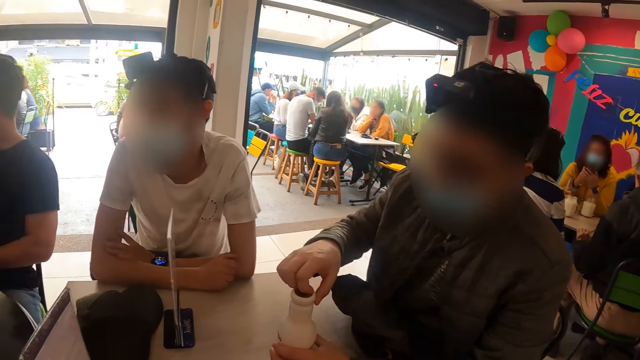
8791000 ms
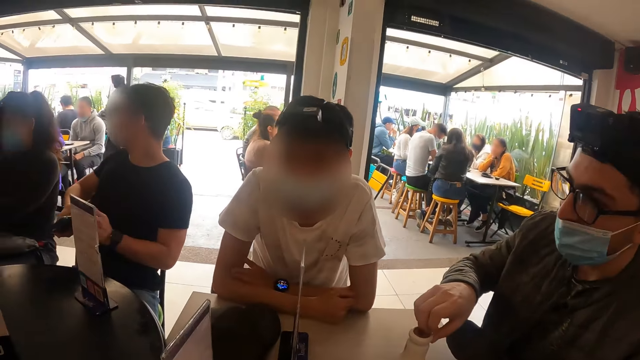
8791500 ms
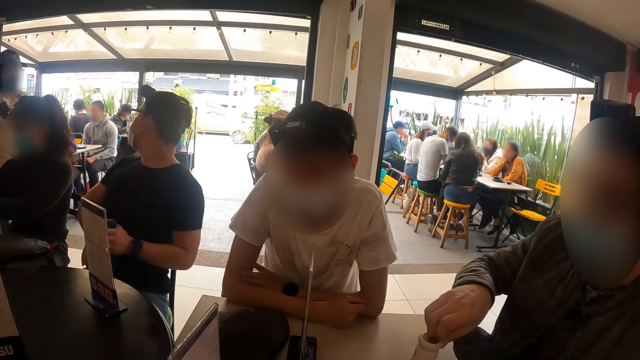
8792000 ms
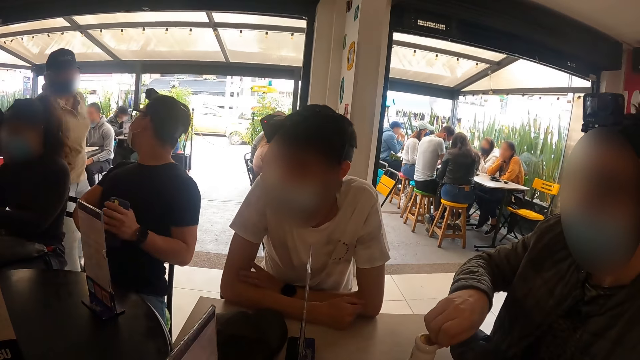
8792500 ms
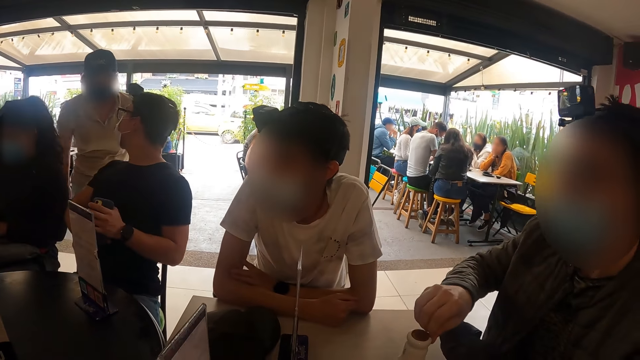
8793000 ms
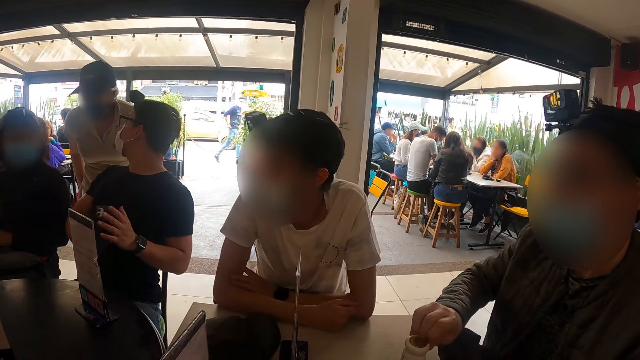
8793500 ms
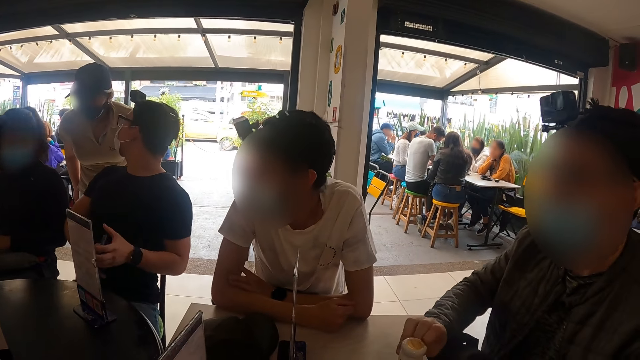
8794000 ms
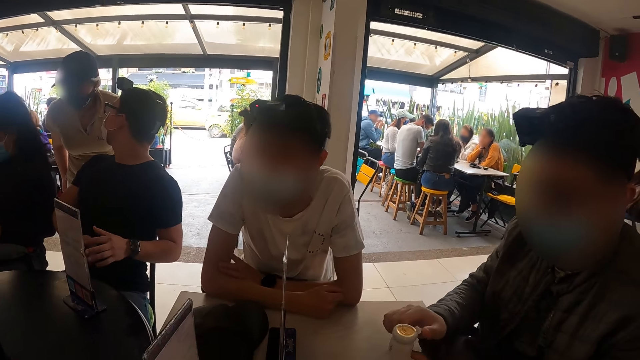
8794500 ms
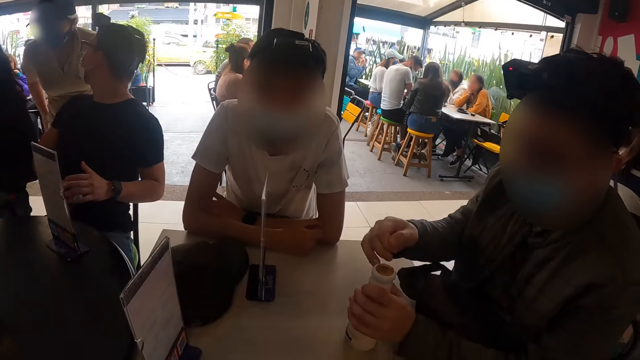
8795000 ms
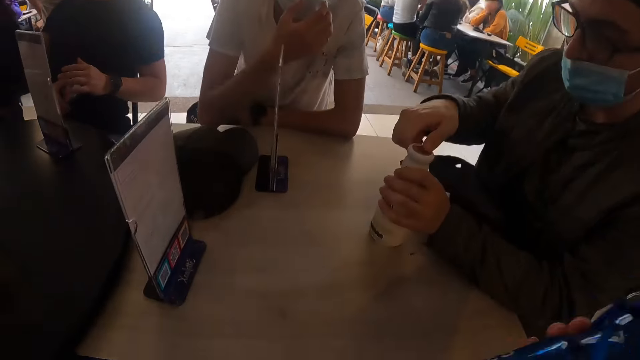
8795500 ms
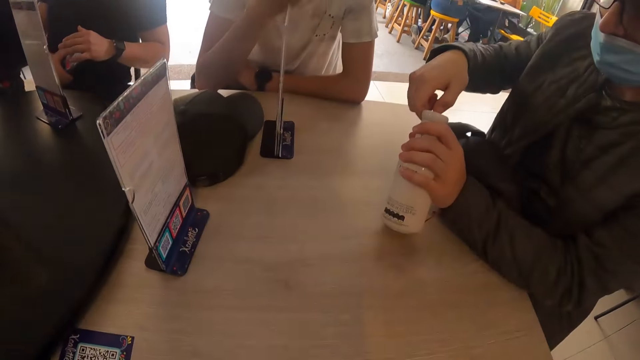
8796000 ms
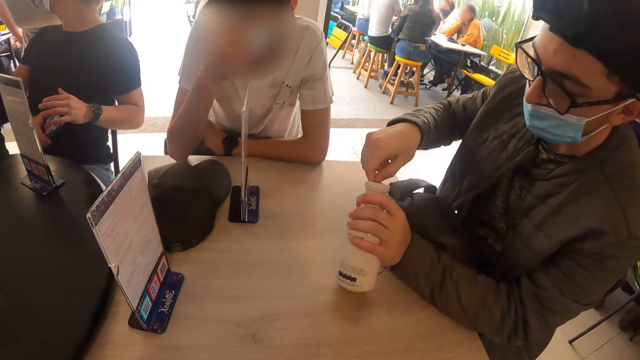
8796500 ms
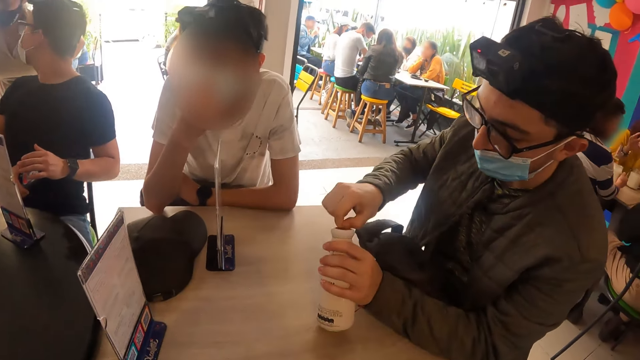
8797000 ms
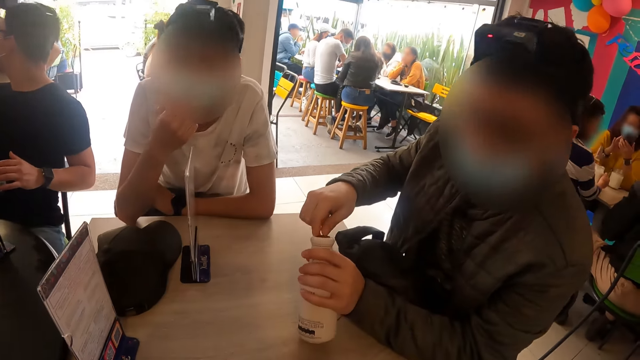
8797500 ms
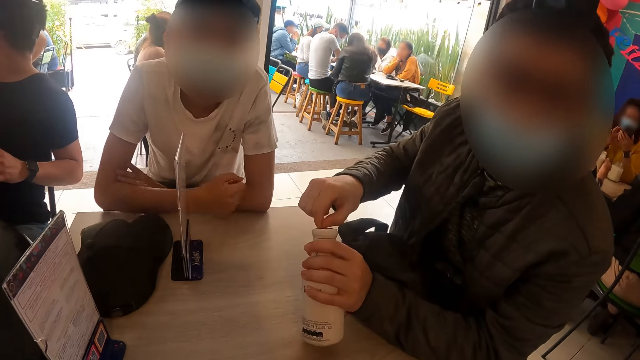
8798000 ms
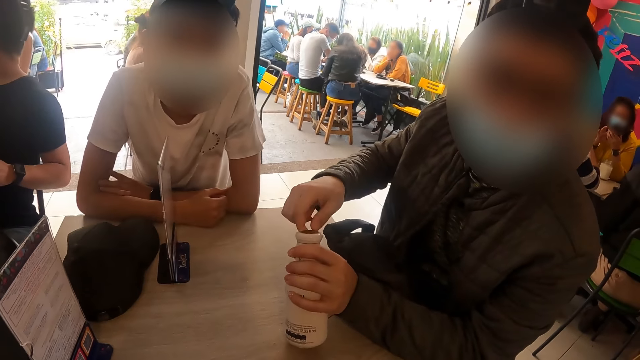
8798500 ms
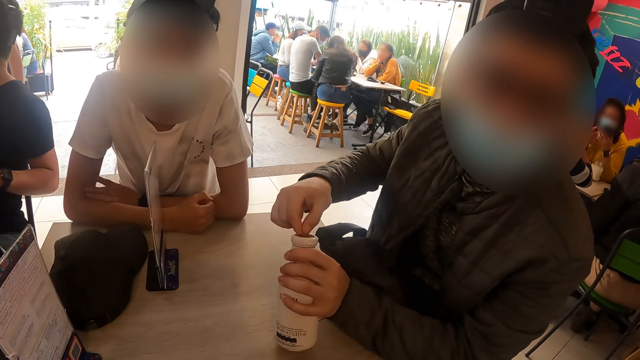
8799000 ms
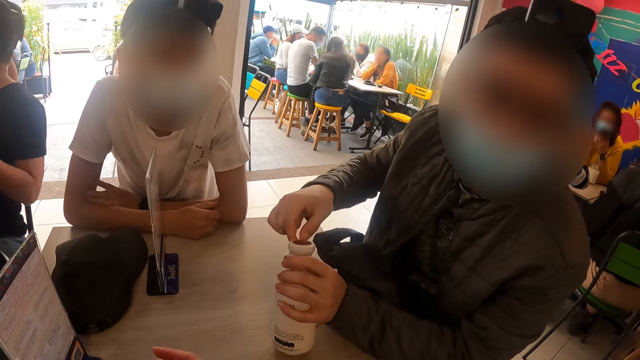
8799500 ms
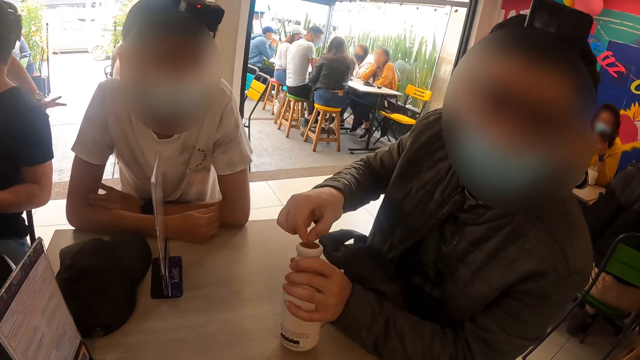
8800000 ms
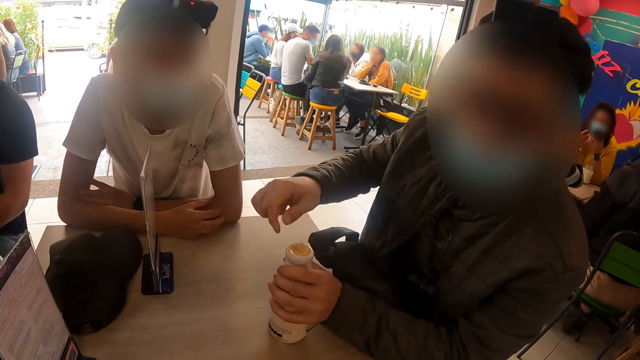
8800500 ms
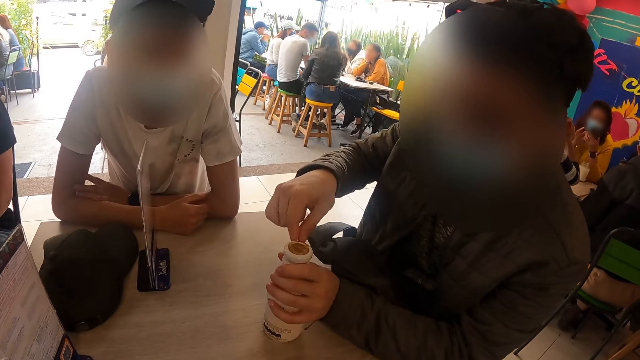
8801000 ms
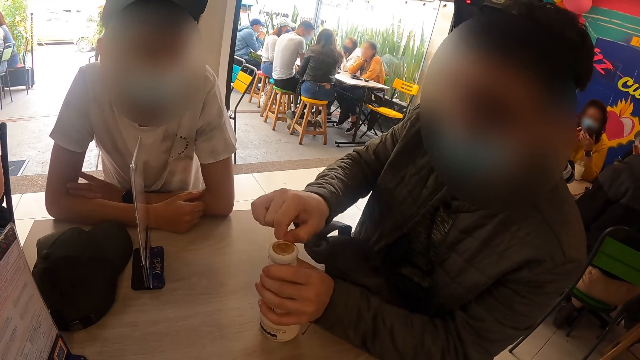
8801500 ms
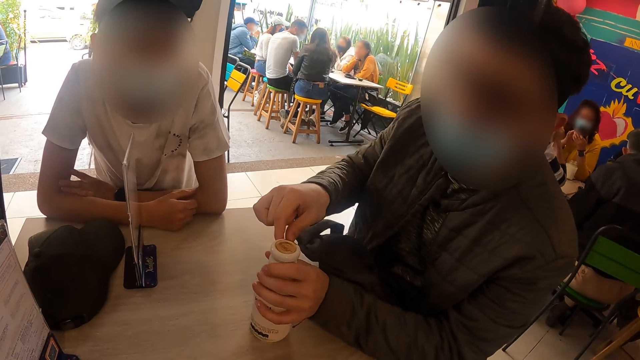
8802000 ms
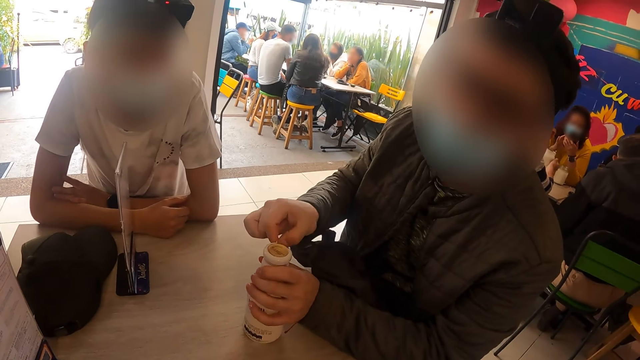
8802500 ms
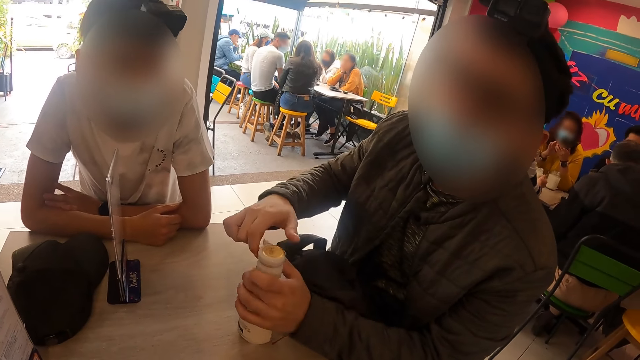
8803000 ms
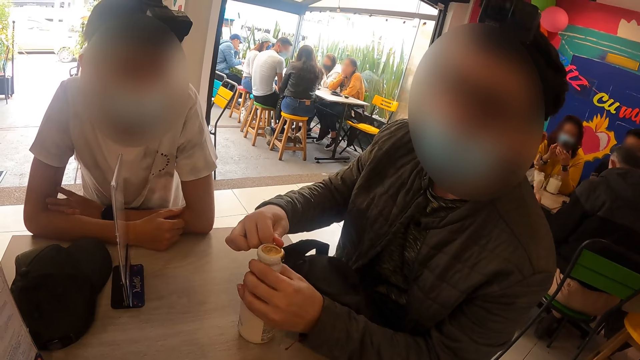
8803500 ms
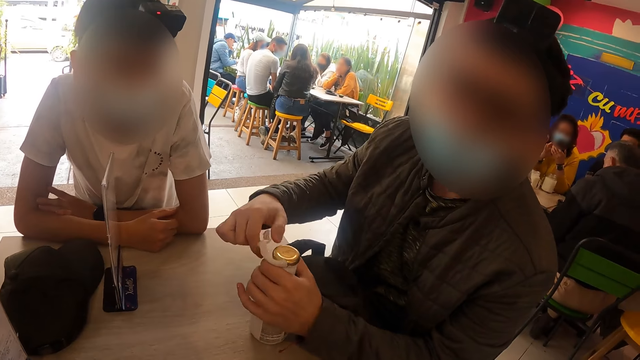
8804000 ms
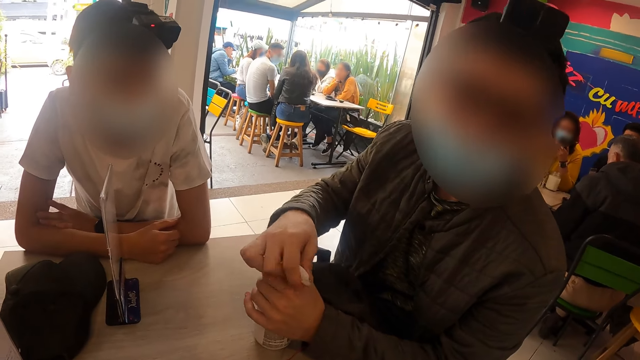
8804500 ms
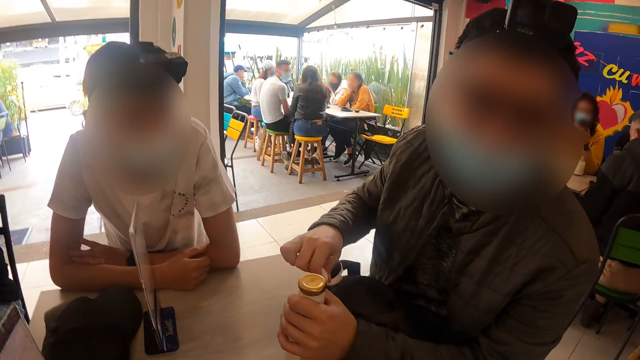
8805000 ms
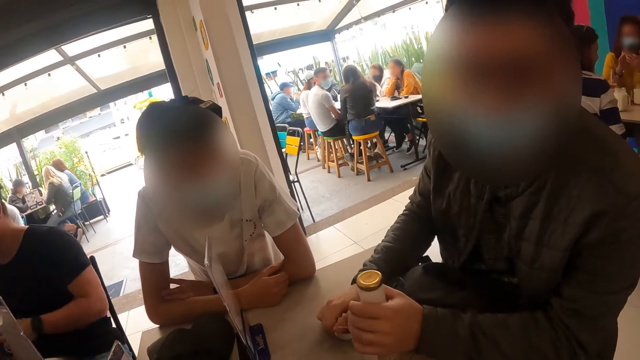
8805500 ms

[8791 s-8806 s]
A man opens the bottle. Another man peels some plastic from the lid of the bottled drink. Another man touches his face with his right hand. The first man nods his head, and opens the bottle paper.

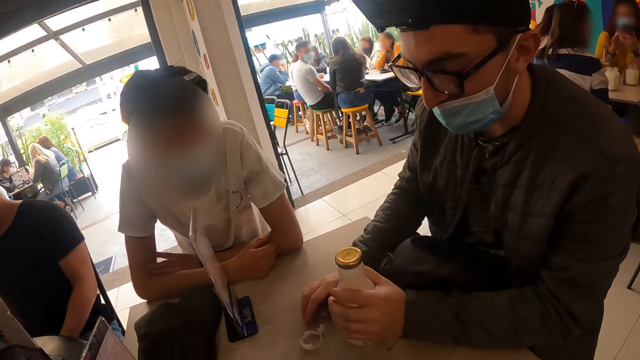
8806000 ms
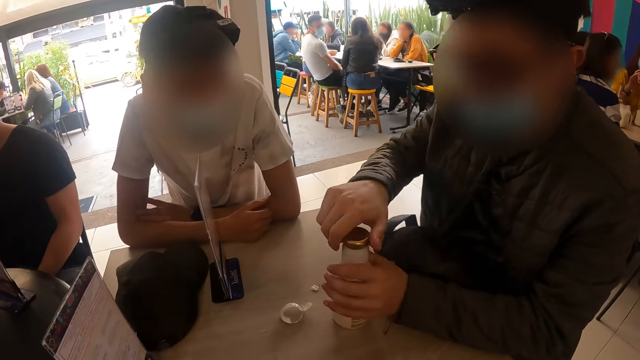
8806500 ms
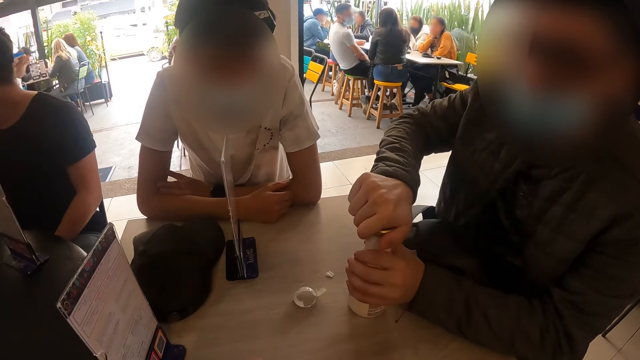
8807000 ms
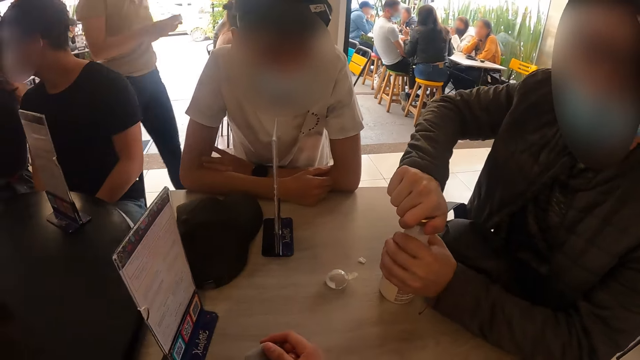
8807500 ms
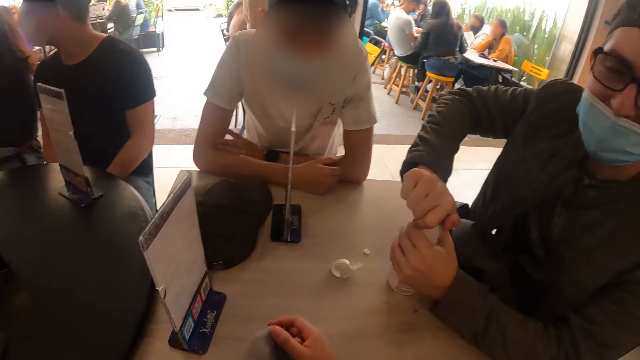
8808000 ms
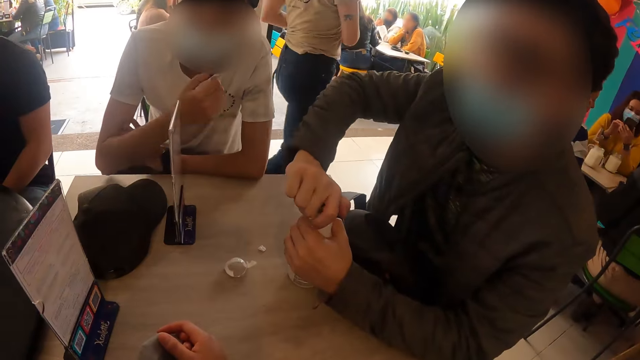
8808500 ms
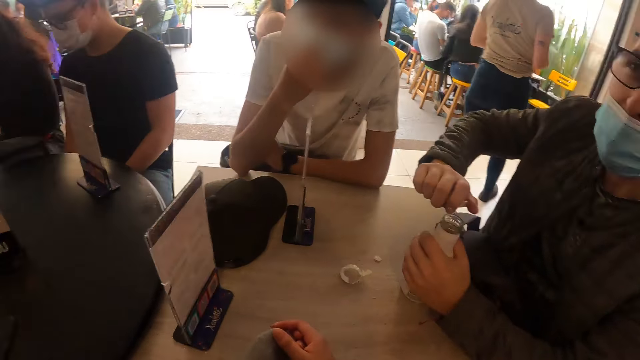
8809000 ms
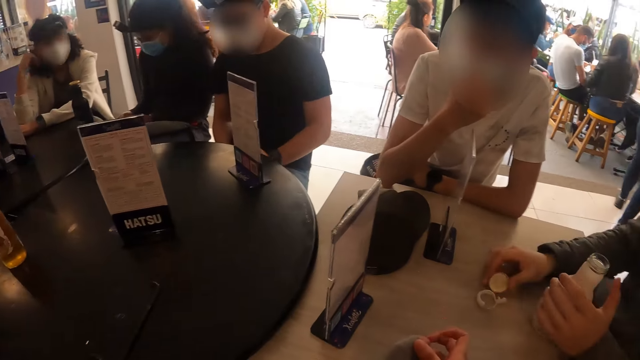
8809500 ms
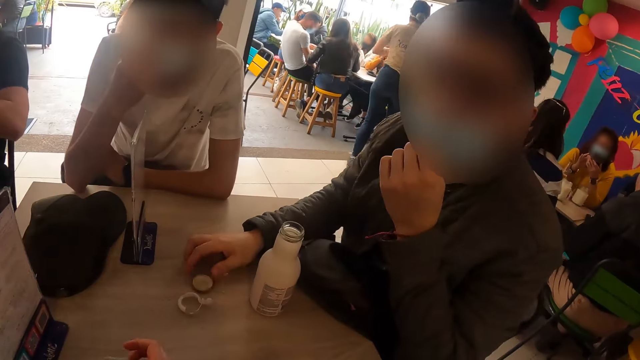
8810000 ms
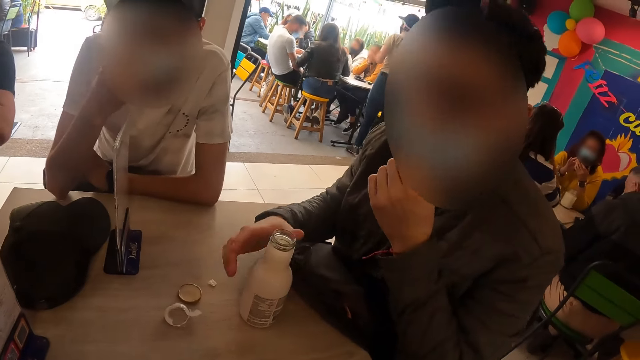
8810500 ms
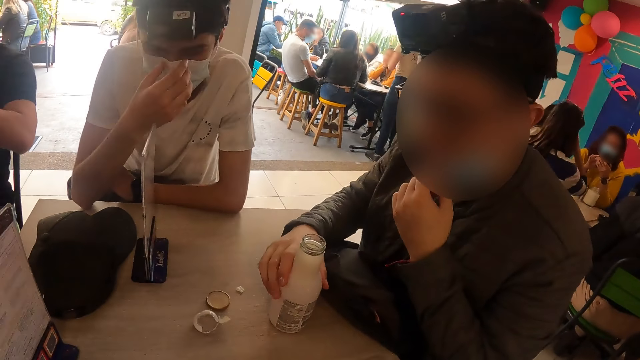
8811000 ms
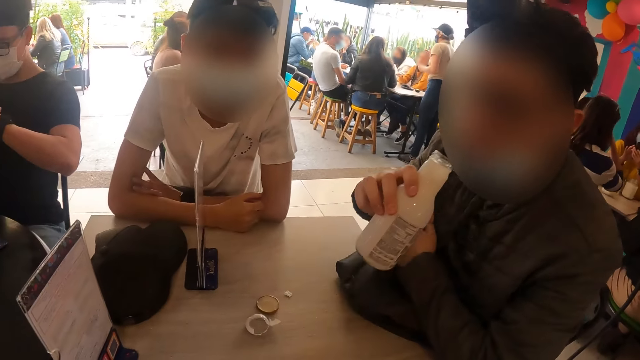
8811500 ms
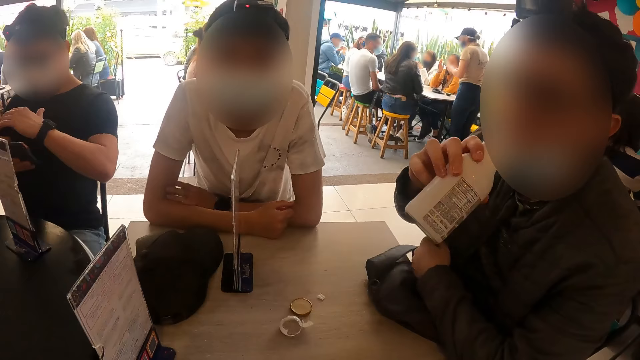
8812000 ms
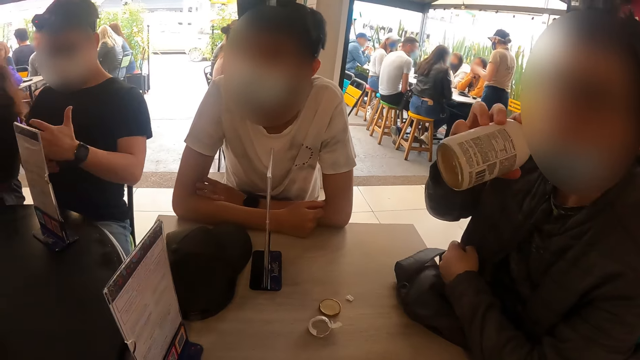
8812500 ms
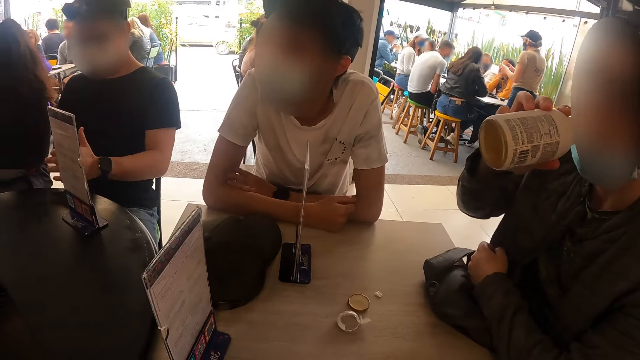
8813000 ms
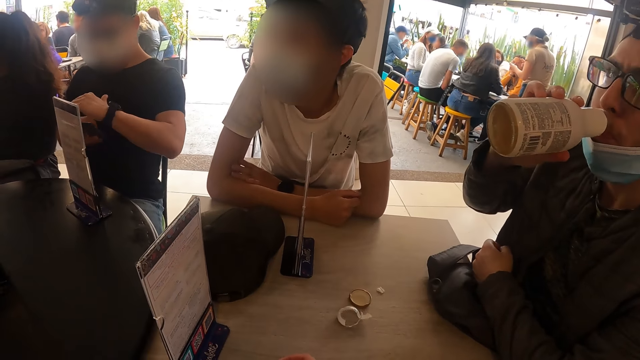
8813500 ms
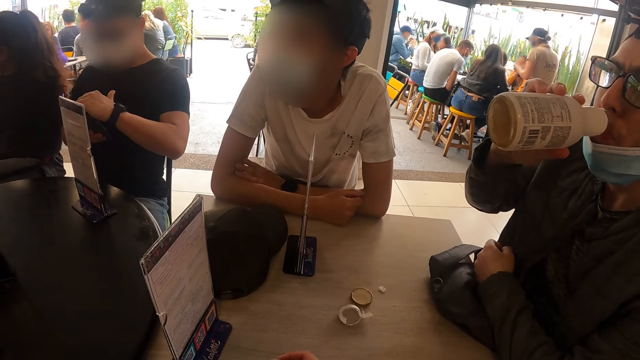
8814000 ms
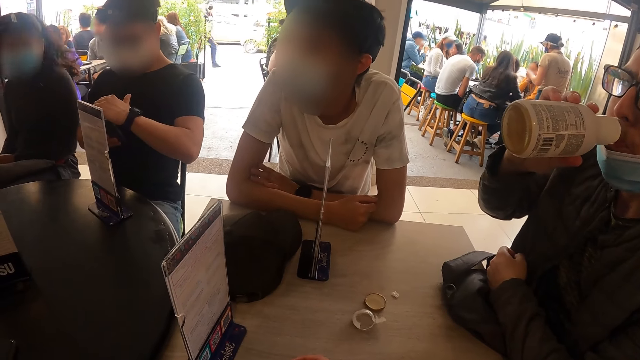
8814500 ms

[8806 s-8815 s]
A man opens the bottled drink with his right hand. He adjusts his nose mask with his right hand, and places the lid of the bottled drink in his right hand on the table. Another man adjusts his facemask with his left hand. The first man drinks from the bottled drink with his right hand. Another man holds the phone in his right hand.
